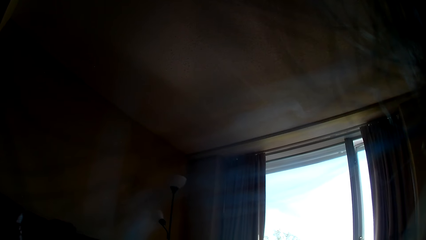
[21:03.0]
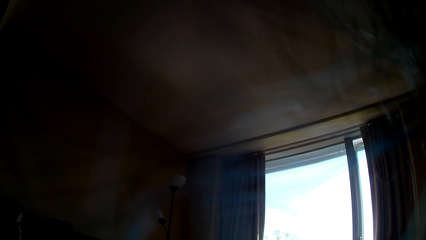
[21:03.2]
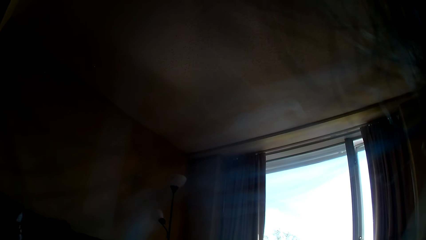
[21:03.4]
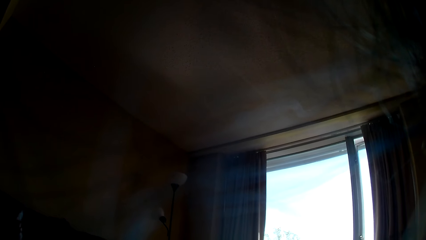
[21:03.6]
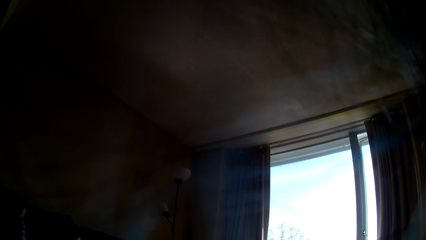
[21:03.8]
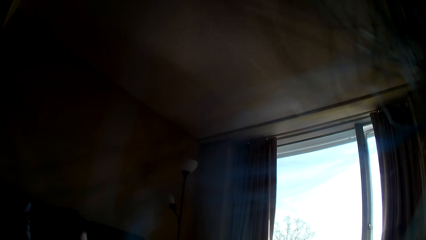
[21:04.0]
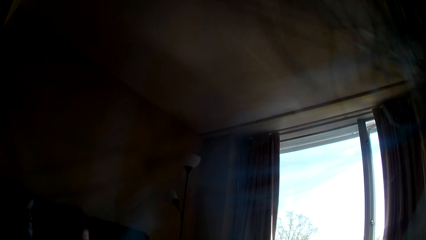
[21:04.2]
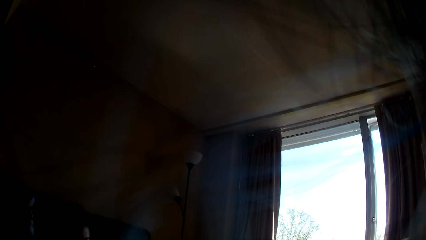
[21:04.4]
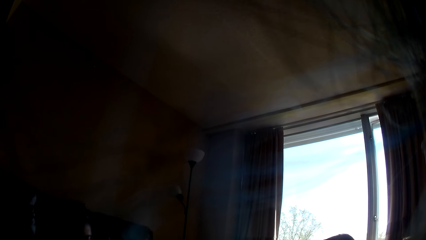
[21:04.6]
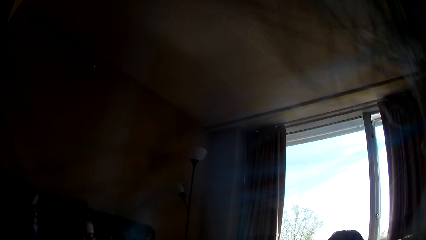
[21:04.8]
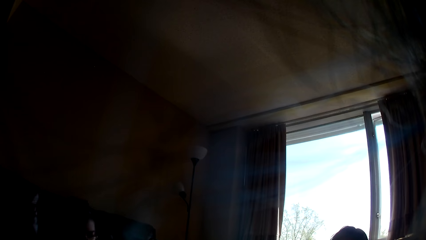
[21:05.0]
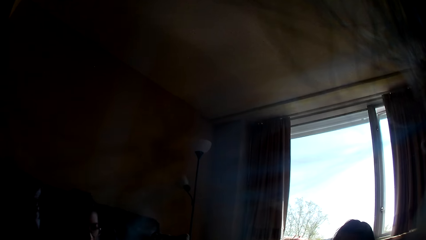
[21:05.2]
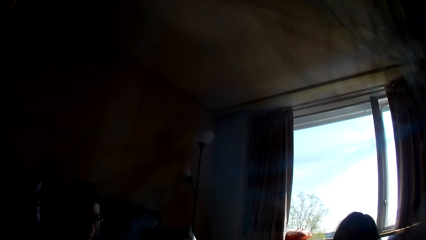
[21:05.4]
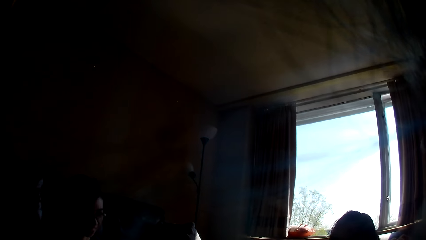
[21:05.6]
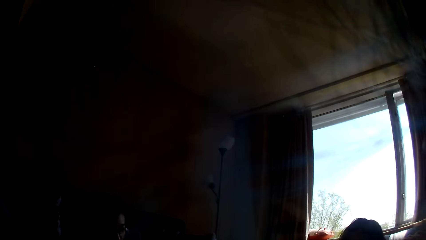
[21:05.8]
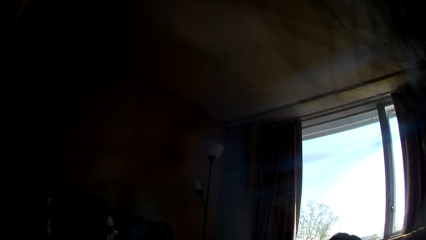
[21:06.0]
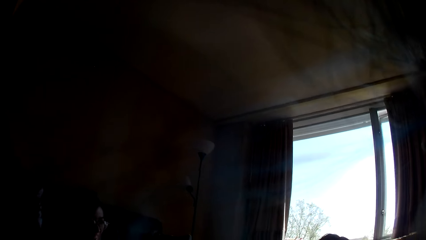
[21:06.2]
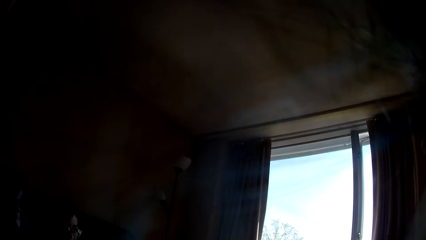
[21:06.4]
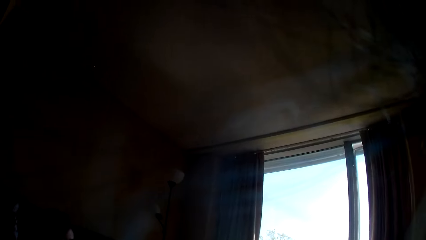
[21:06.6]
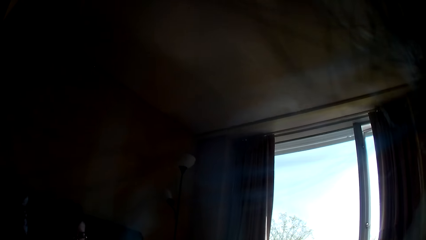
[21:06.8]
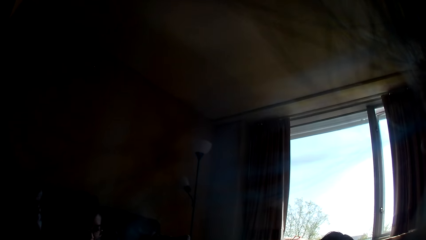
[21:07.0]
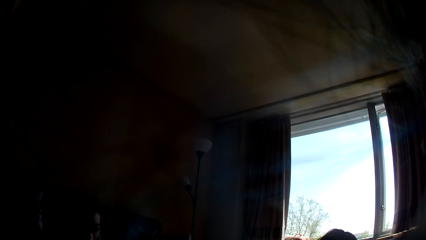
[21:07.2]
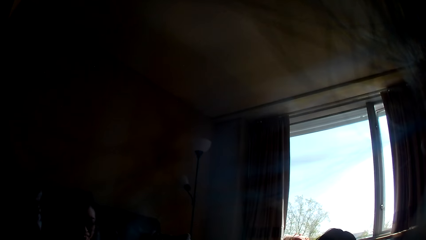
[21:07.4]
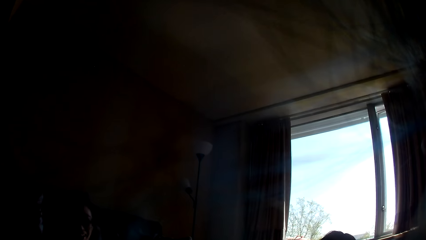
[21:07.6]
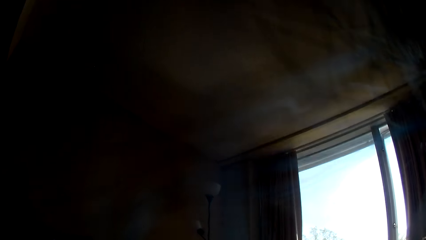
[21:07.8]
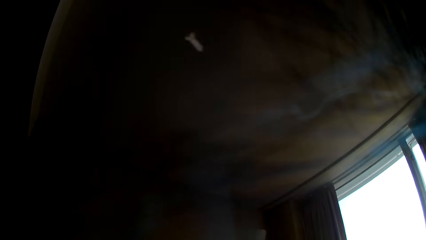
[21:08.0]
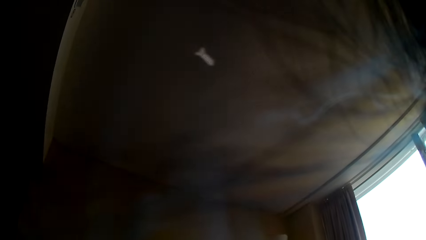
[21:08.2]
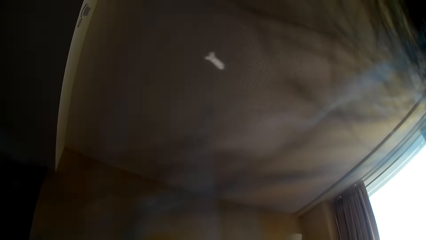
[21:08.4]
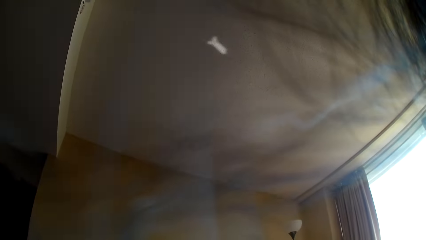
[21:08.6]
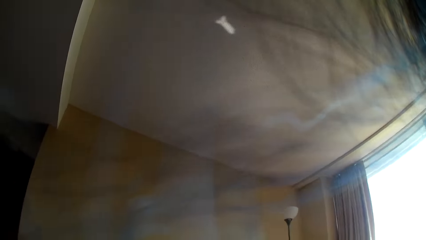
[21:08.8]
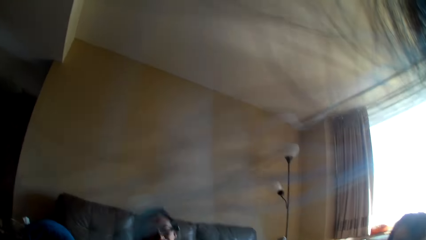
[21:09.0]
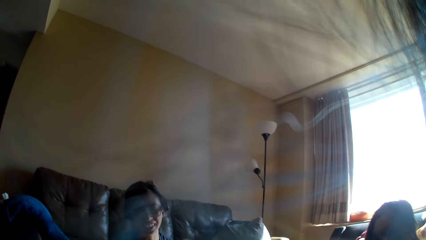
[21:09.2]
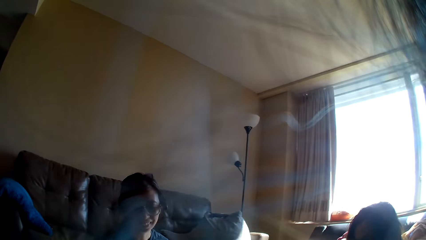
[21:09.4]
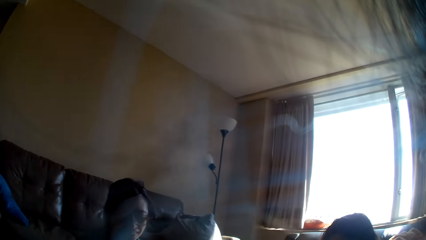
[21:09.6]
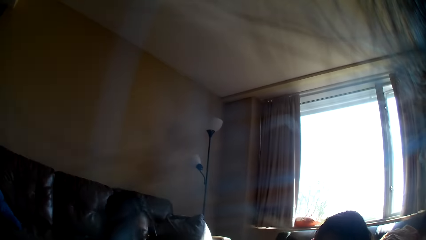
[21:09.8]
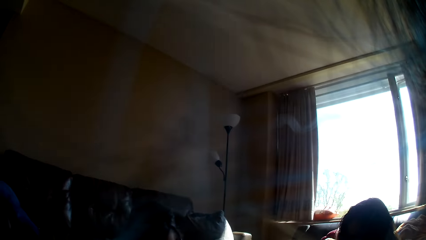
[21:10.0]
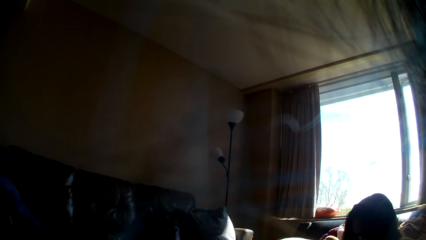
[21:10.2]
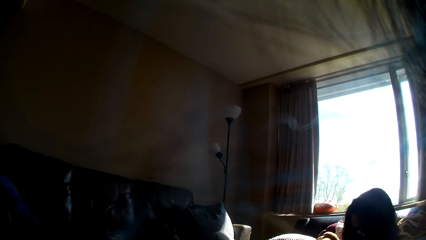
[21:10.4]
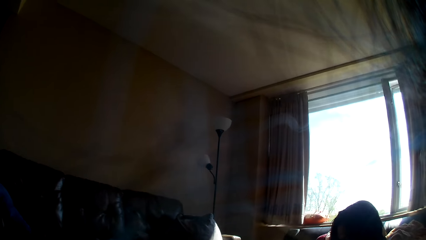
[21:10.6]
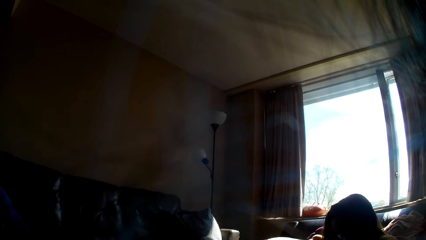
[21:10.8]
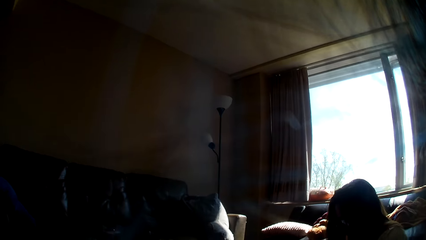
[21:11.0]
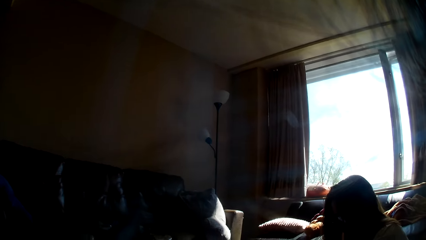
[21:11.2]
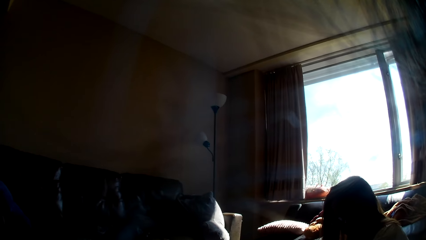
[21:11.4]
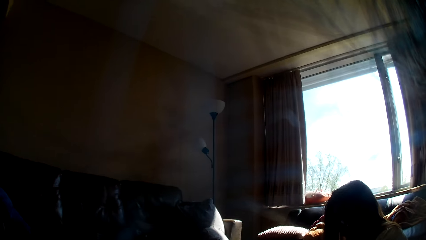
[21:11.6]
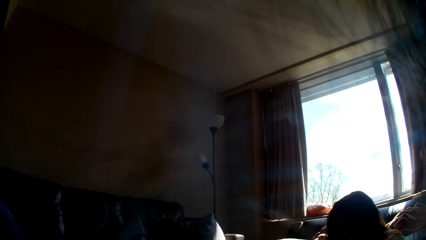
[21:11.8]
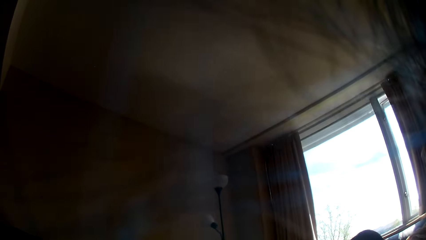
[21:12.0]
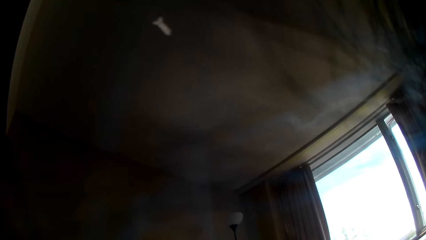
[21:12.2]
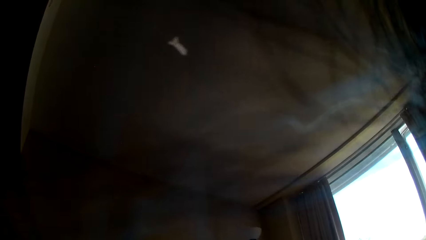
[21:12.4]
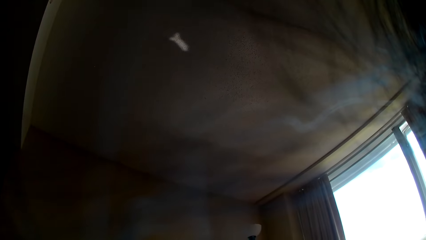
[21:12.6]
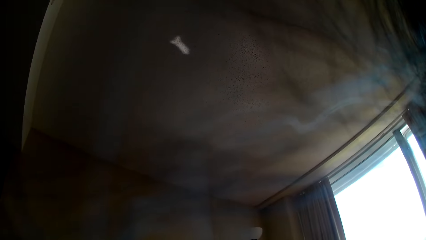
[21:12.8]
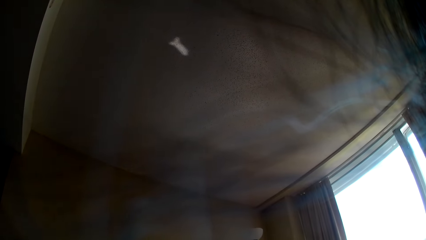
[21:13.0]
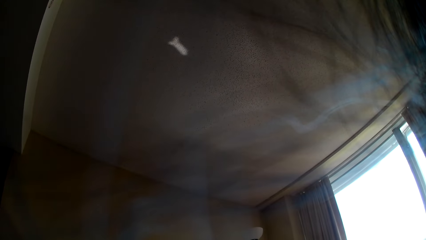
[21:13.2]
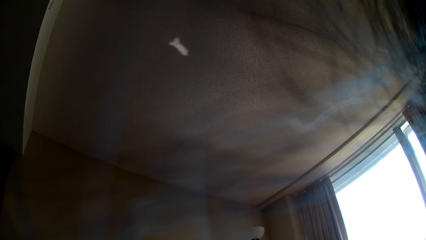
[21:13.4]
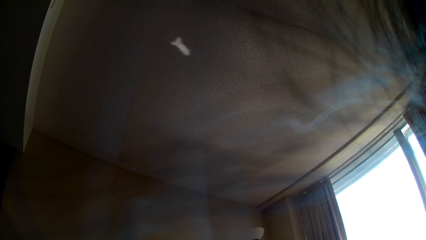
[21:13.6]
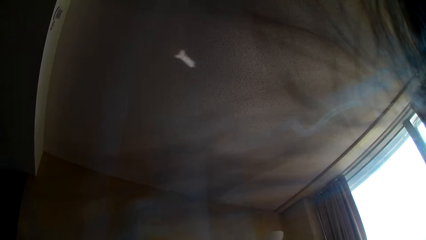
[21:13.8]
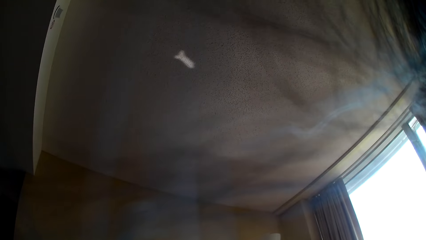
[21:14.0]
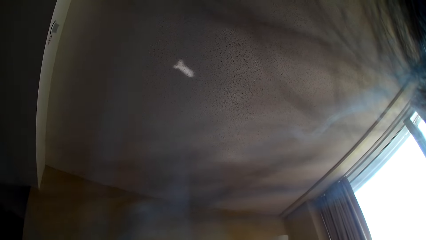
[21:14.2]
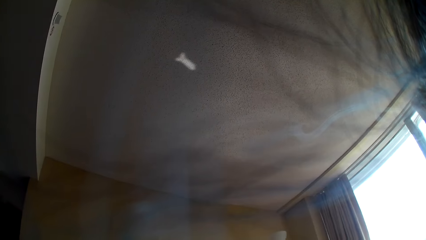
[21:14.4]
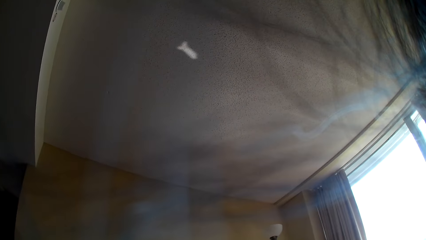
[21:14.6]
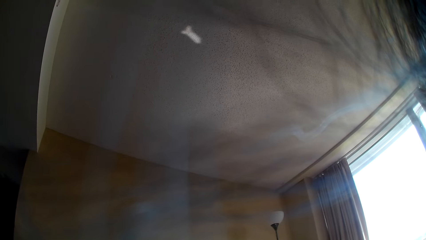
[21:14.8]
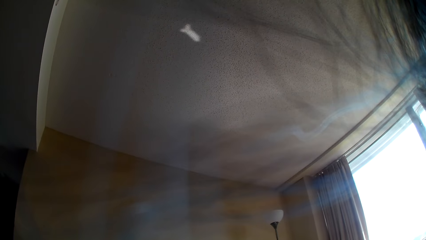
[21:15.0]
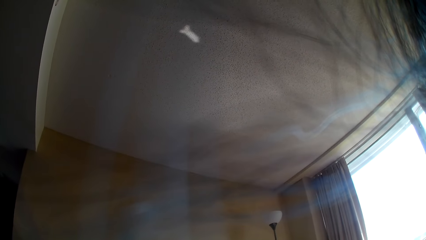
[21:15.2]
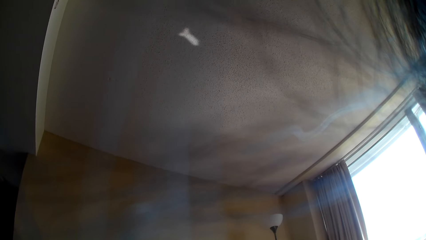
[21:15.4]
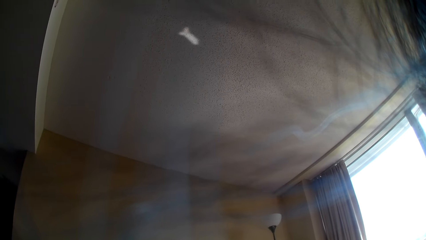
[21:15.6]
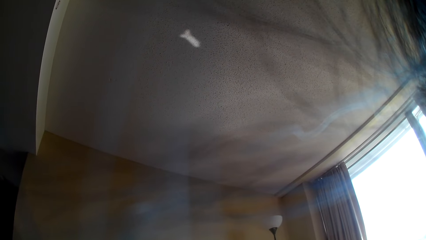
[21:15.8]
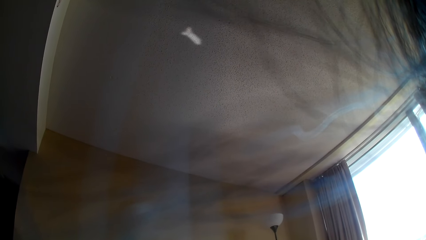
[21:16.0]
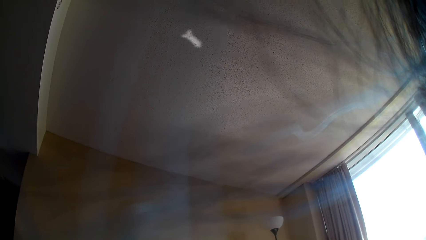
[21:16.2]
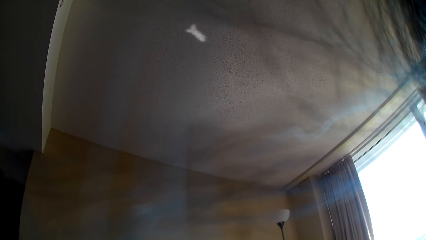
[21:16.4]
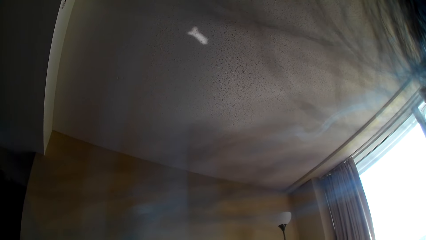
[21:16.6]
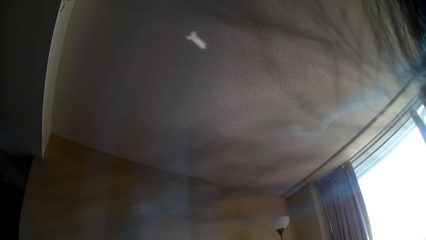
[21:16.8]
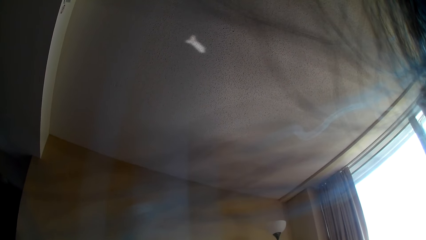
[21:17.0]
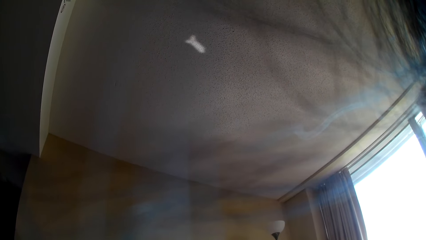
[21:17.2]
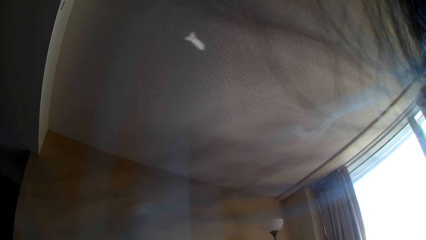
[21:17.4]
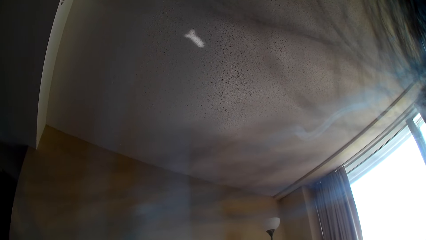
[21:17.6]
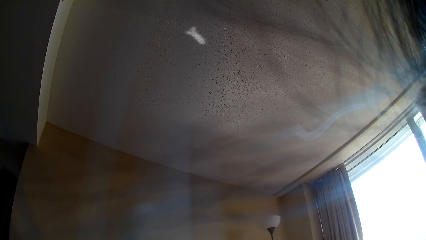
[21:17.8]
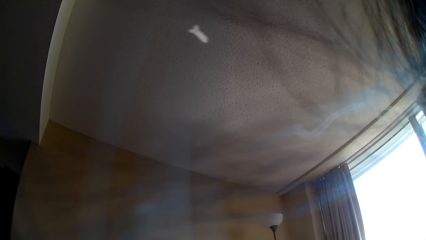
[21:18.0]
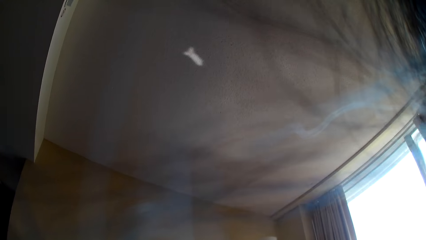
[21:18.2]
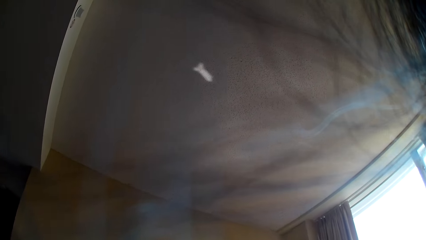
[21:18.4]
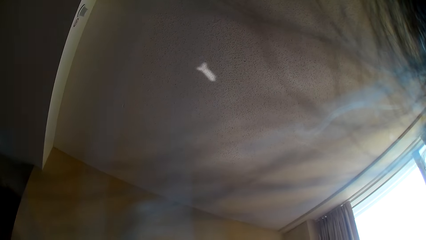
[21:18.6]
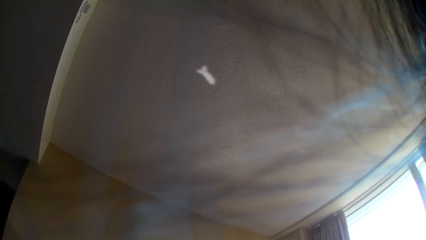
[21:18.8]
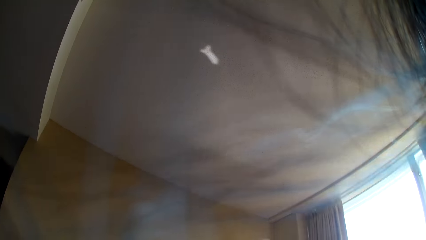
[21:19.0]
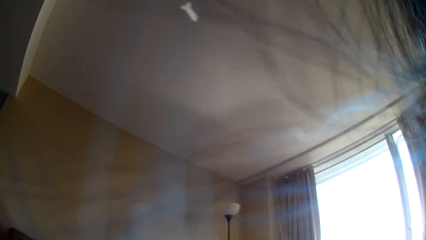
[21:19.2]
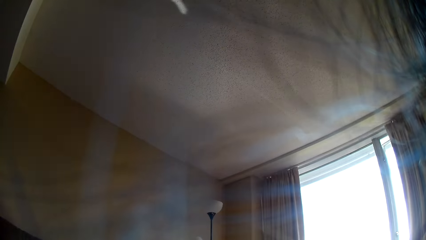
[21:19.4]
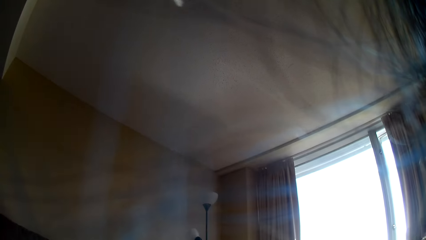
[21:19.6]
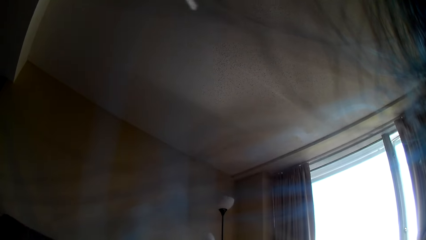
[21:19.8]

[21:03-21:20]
A lady leans forward. Another lady leans forward.
